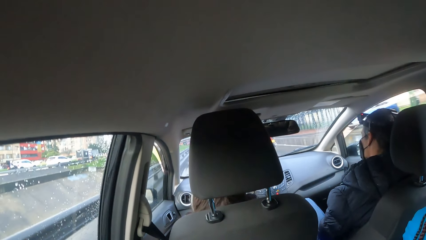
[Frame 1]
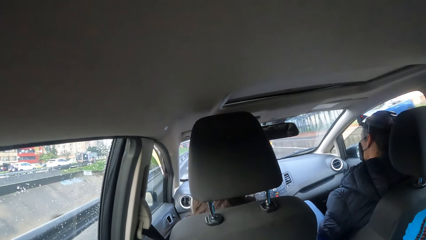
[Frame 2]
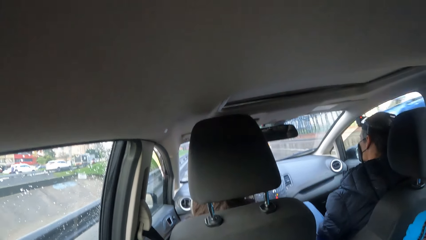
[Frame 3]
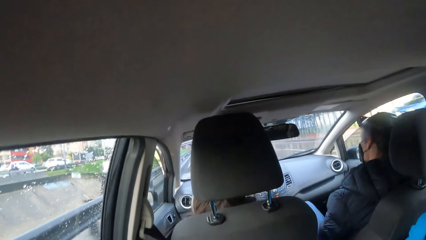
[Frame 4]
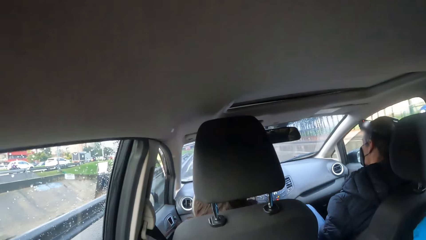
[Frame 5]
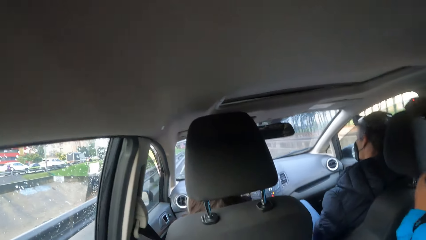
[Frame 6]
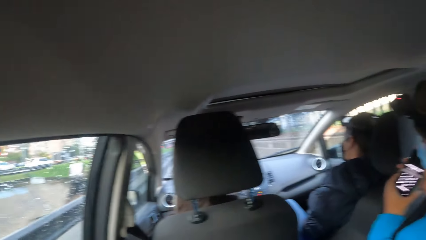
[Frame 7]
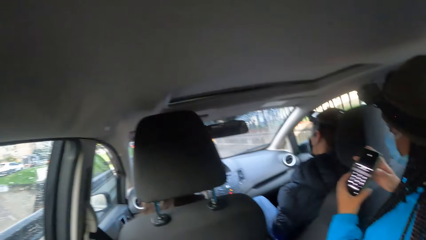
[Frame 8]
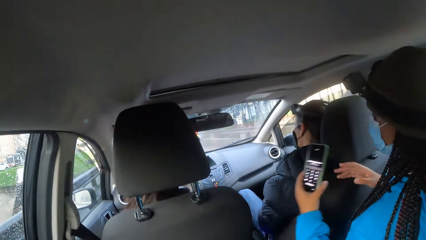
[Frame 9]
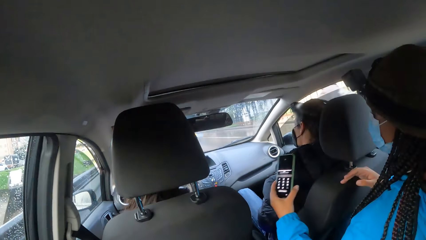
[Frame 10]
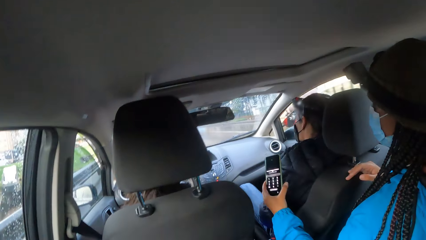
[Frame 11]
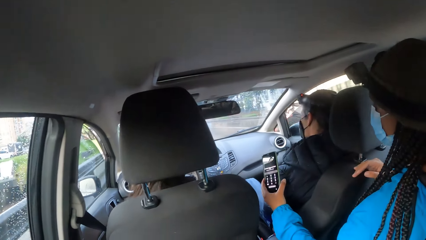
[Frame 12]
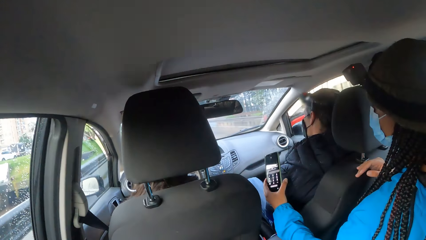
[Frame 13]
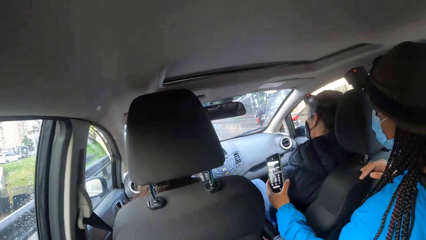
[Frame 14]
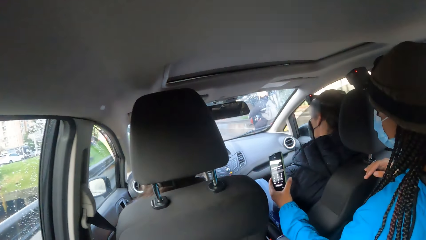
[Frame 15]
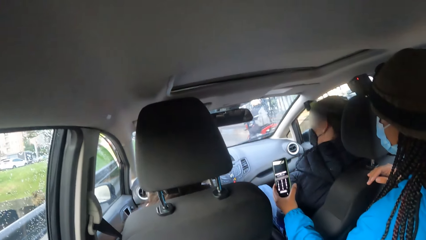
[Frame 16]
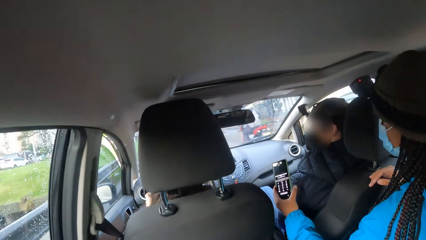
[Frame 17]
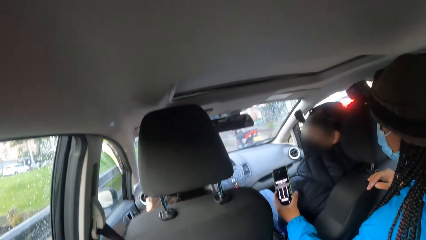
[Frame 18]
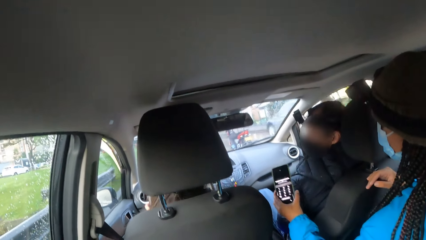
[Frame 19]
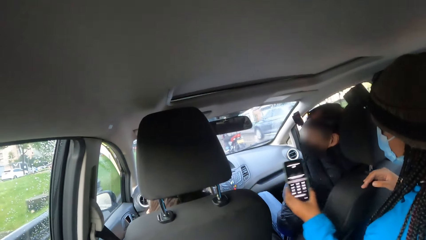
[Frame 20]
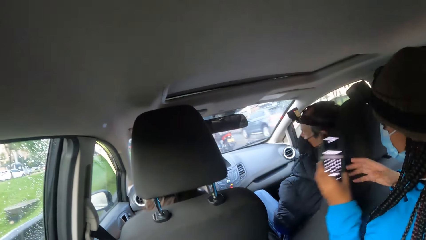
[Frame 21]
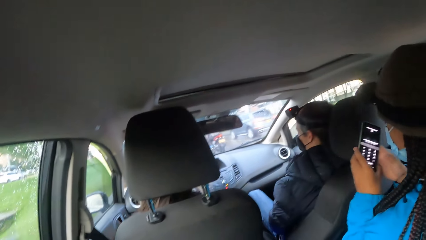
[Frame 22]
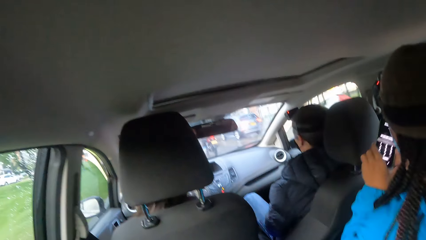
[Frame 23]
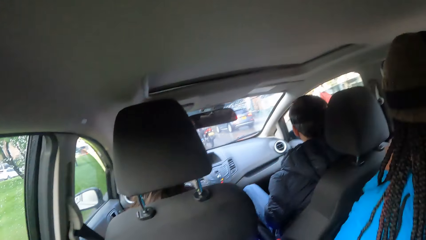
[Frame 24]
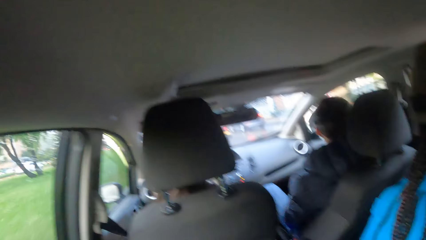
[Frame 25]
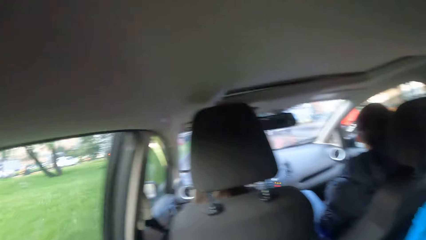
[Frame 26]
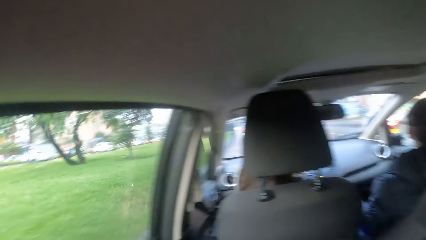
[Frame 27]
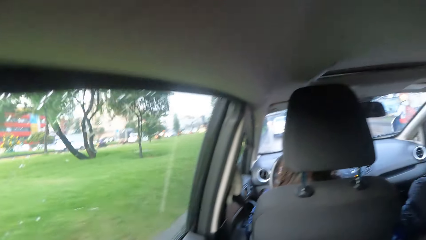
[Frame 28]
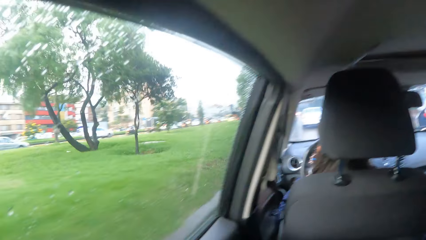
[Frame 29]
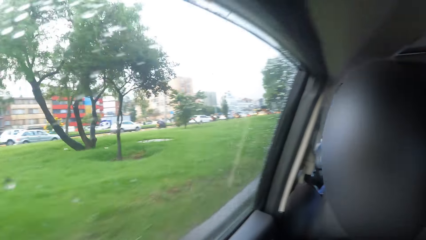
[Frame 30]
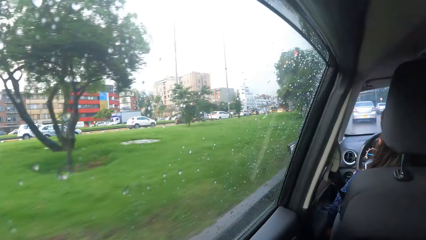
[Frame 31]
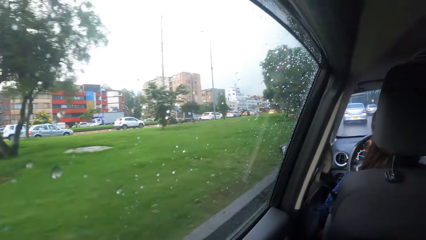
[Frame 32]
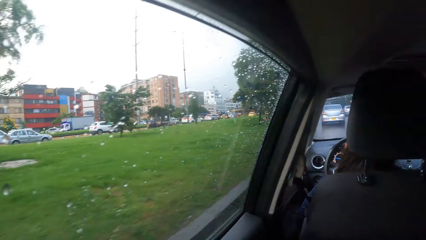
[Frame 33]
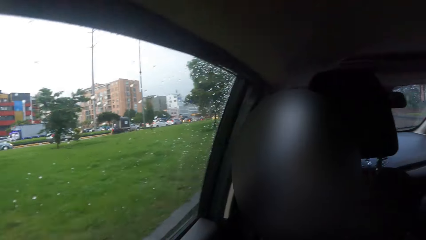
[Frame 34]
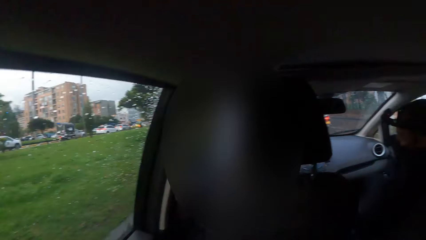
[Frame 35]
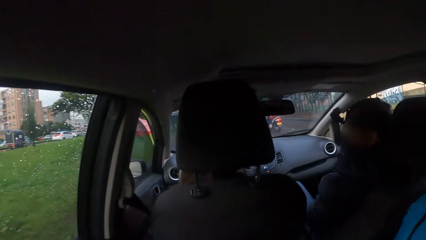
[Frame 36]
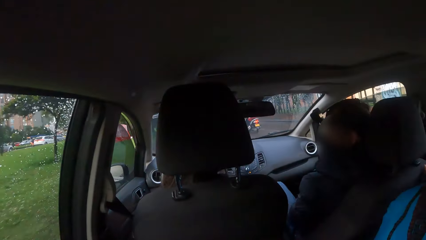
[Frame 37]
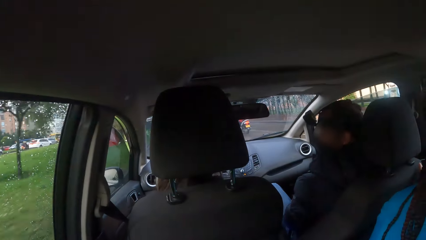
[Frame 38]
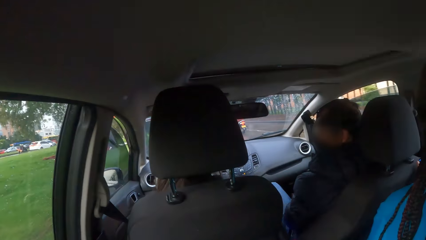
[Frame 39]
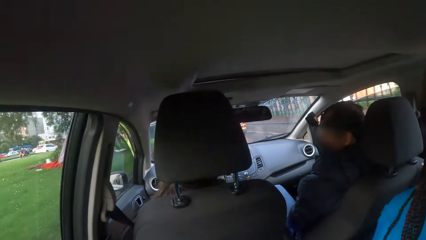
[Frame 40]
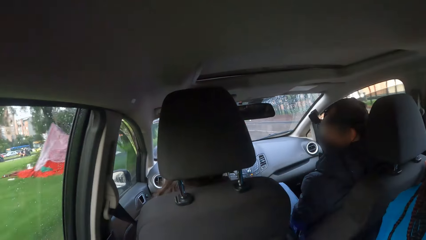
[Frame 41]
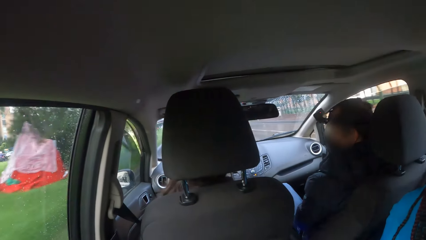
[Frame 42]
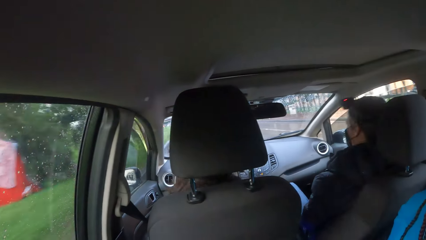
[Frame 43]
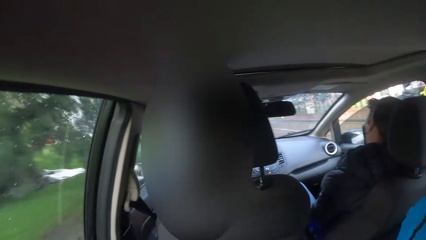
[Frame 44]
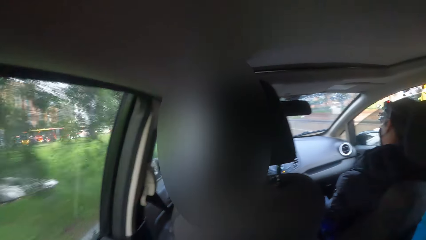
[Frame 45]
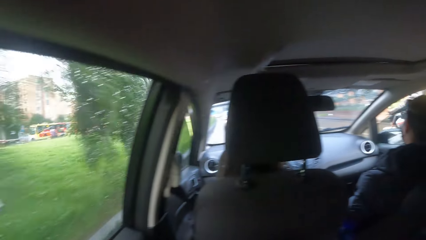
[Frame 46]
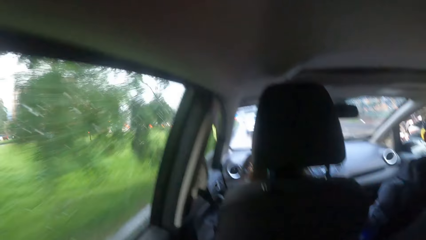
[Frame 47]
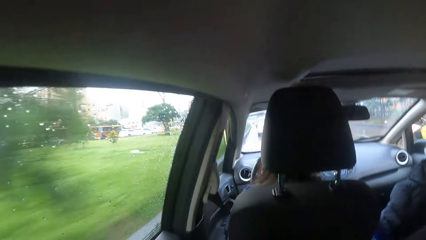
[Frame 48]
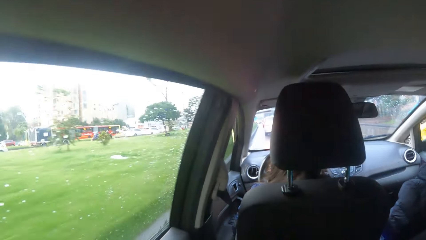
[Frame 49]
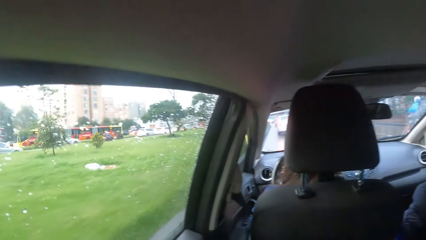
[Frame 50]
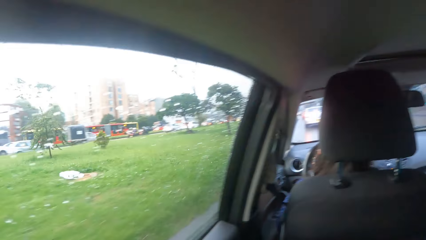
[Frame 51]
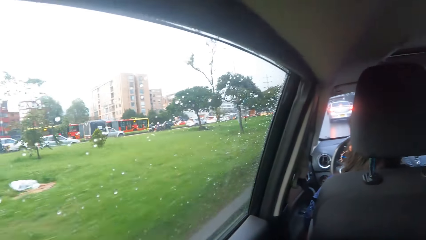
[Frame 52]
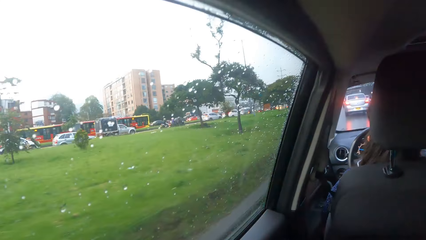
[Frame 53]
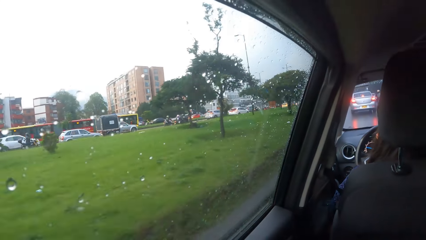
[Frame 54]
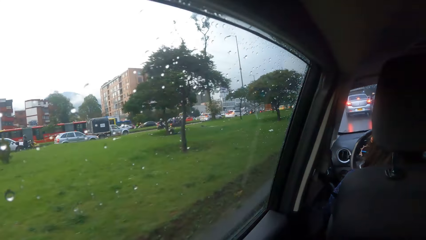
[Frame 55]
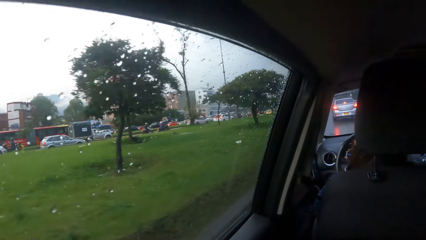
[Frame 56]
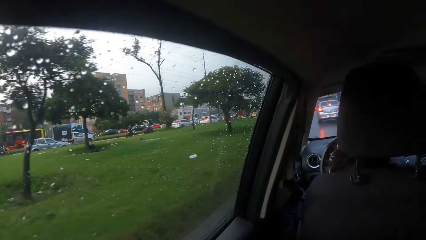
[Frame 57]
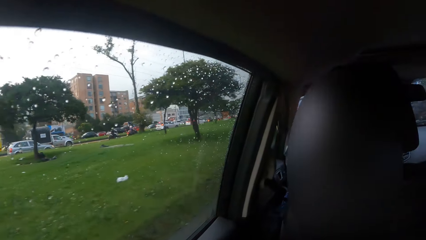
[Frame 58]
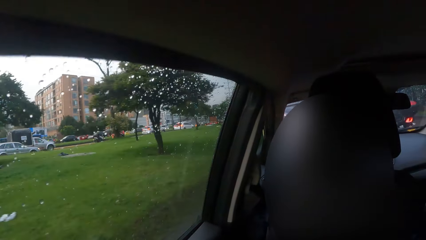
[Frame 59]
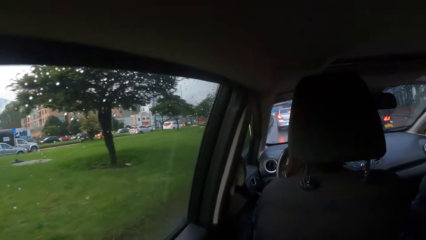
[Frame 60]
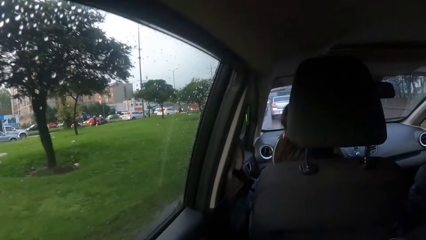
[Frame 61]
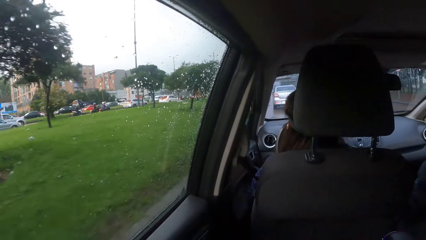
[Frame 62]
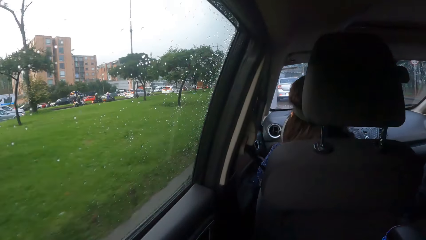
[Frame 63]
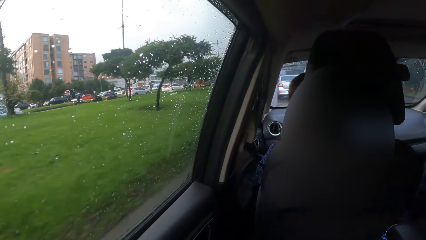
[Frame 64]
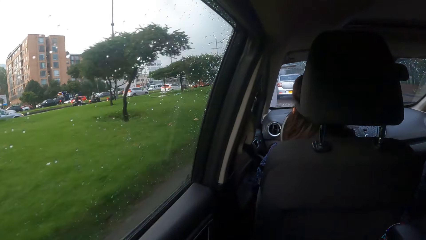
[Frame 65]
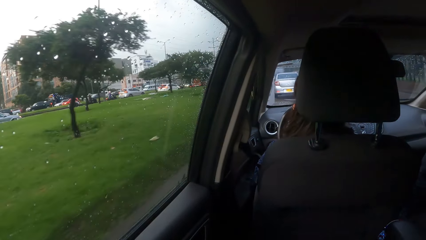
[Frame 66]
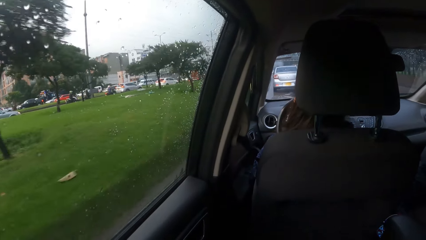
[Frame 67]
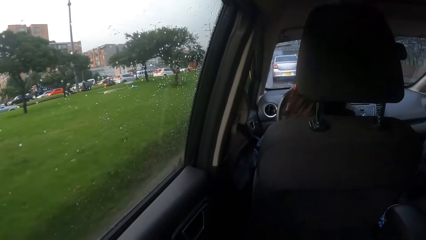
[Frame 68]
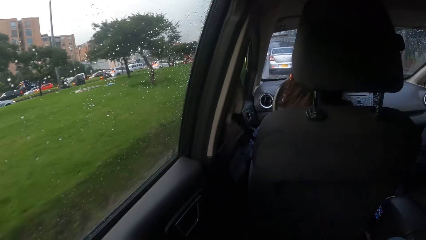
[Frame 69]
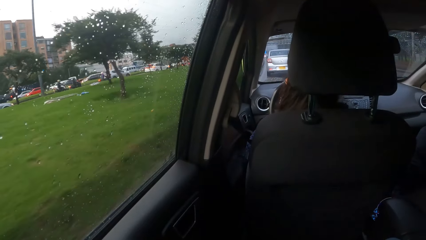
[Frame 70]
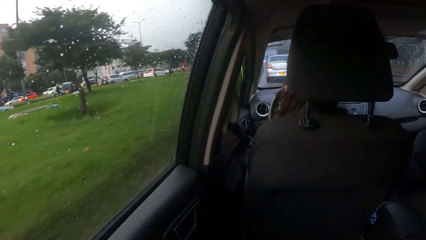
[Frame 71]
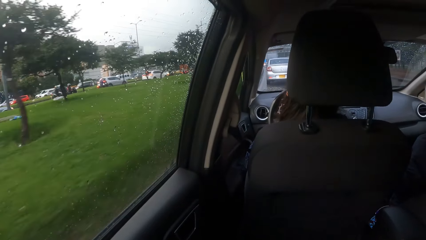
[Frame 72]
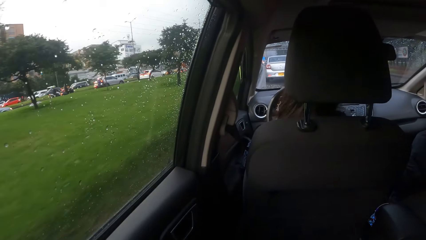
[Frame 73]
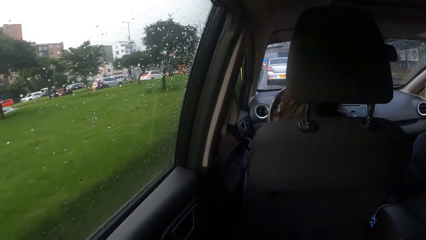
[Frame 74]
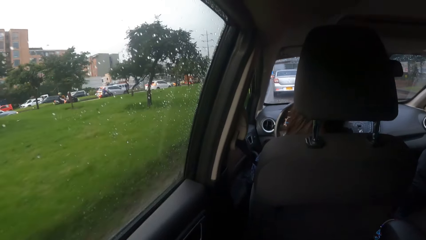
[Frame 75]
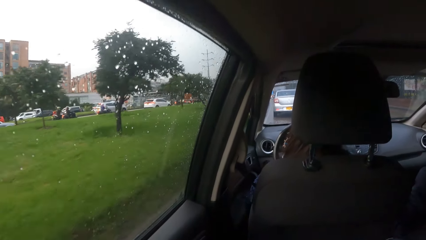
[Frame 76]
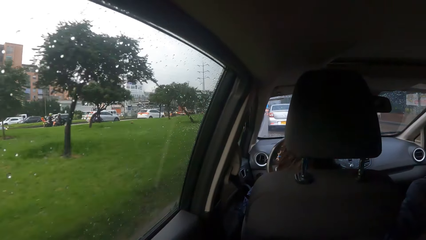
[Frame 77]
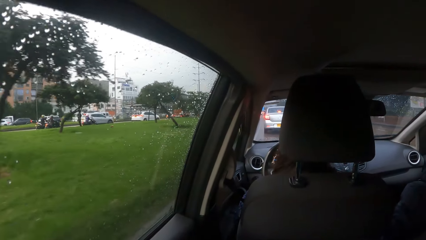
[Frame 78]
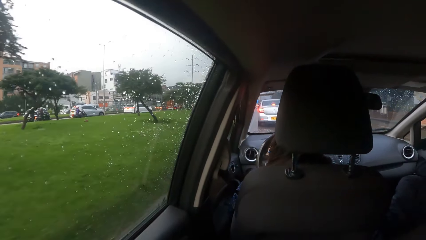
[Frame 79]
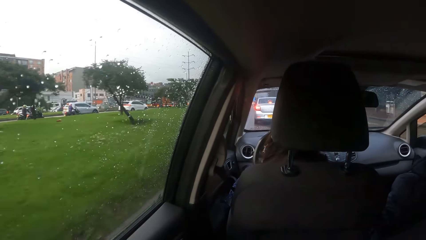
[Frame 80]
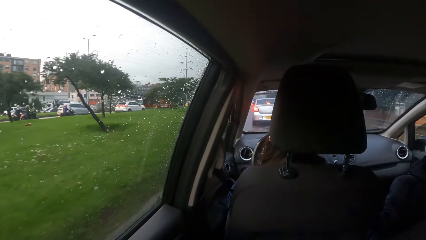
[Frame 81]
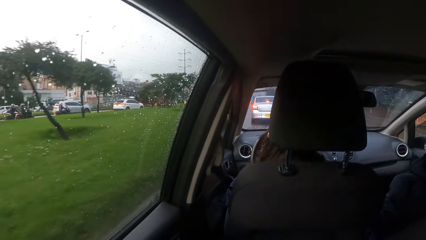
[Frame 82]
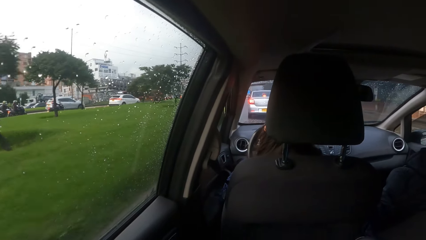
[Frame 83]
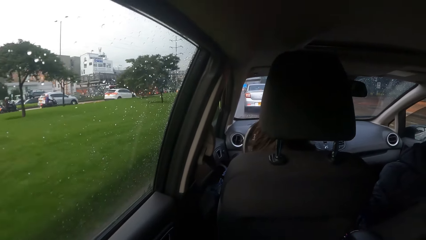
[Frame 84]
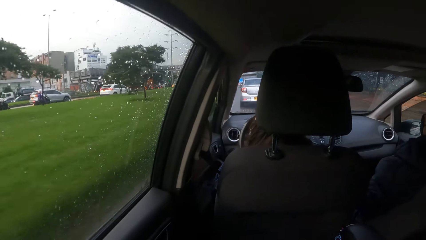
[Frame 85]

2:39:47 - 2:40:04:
The woman holds the phone with both hands. The woman holds the phone with her left hand. The woman passes the phone to her right hand from her left hand.
